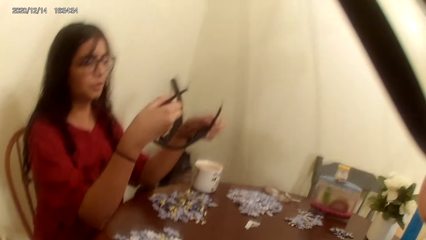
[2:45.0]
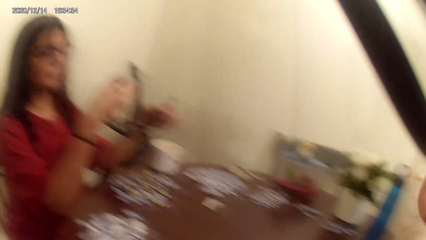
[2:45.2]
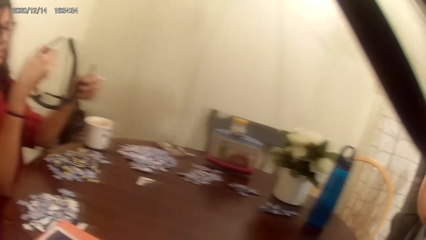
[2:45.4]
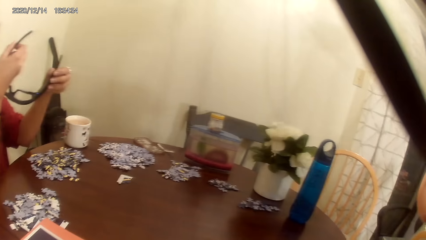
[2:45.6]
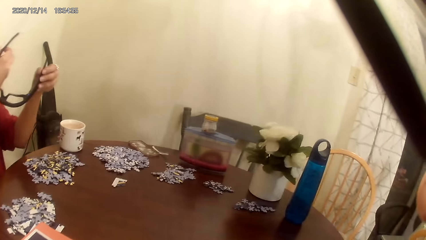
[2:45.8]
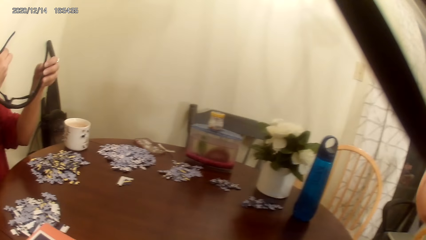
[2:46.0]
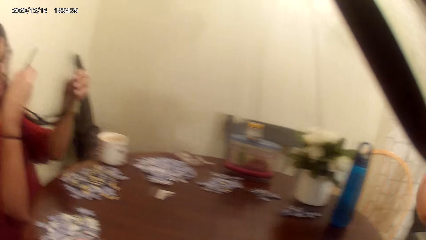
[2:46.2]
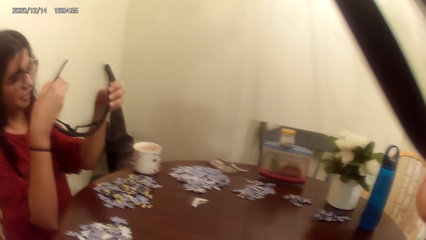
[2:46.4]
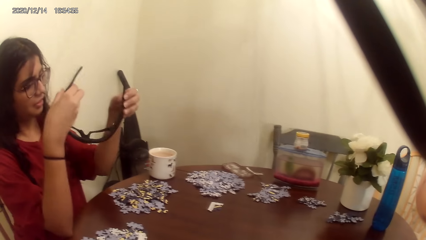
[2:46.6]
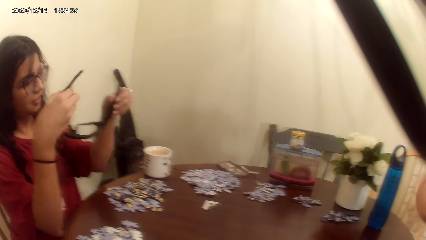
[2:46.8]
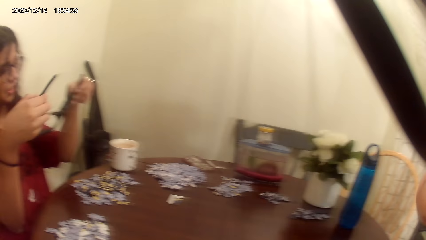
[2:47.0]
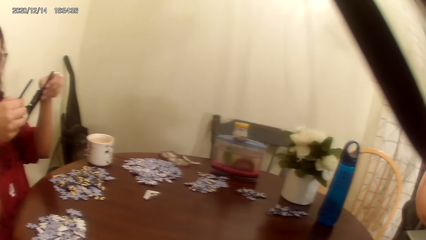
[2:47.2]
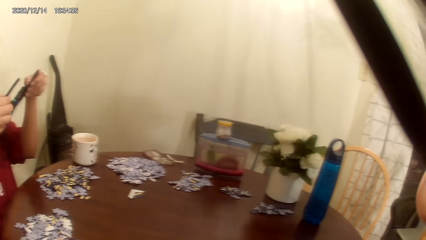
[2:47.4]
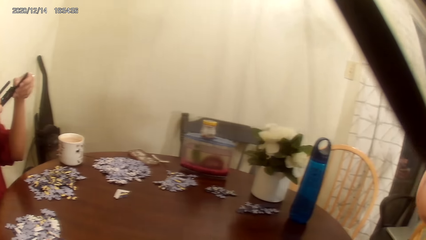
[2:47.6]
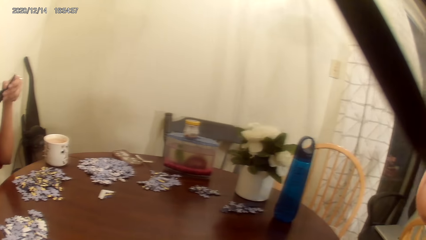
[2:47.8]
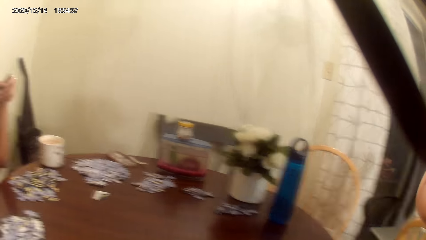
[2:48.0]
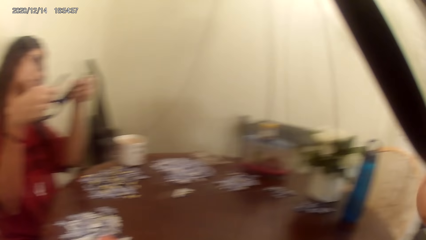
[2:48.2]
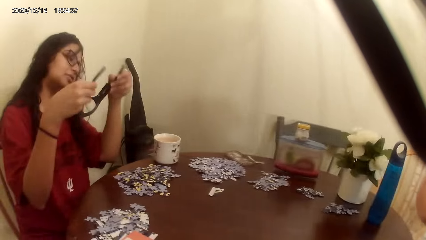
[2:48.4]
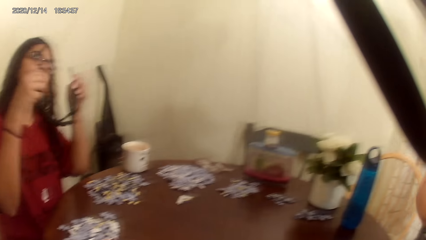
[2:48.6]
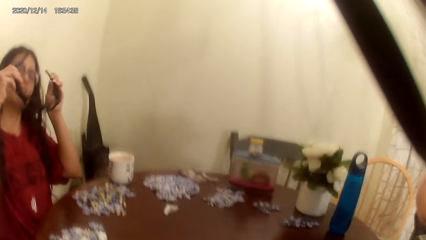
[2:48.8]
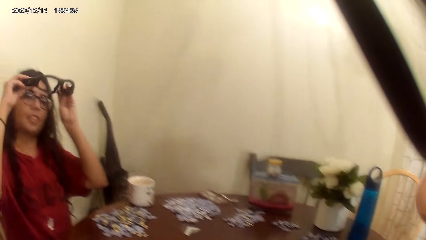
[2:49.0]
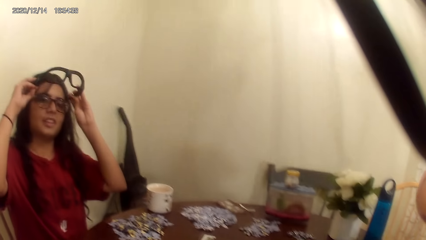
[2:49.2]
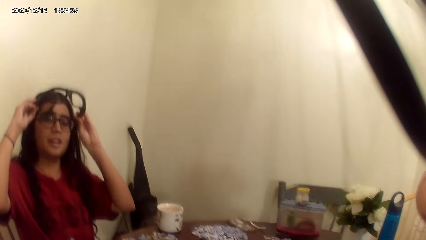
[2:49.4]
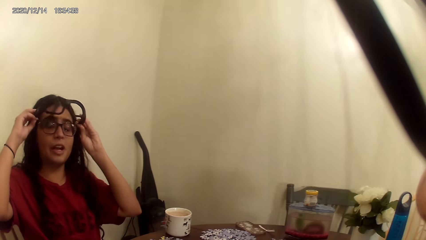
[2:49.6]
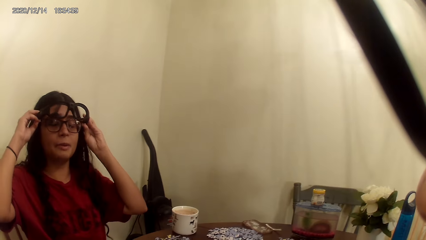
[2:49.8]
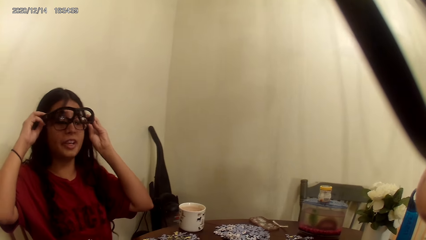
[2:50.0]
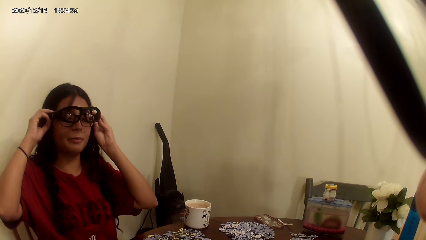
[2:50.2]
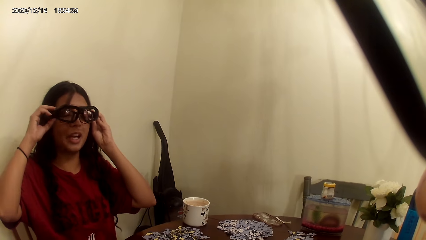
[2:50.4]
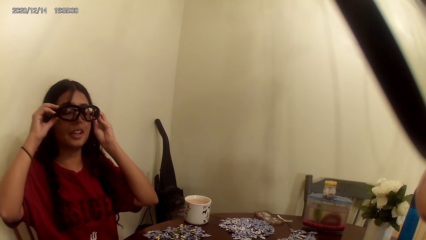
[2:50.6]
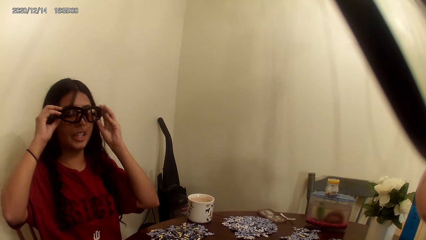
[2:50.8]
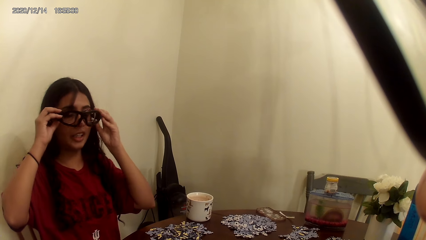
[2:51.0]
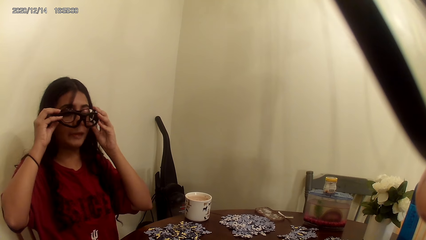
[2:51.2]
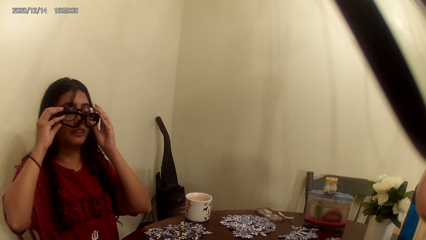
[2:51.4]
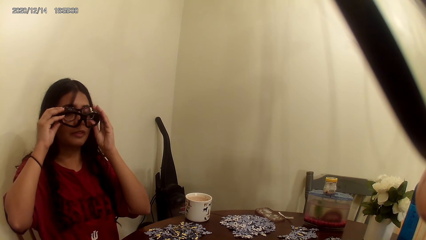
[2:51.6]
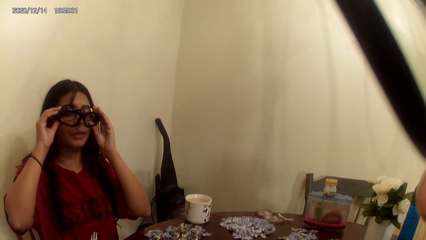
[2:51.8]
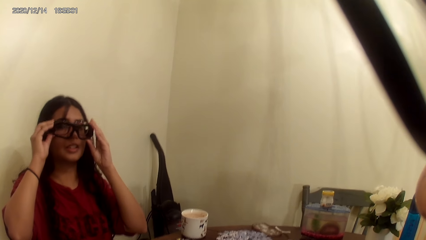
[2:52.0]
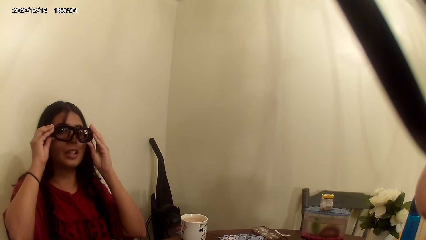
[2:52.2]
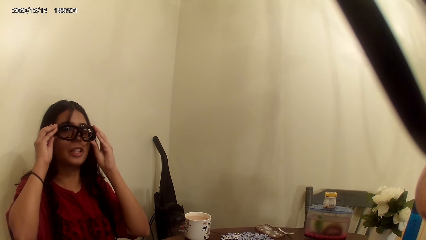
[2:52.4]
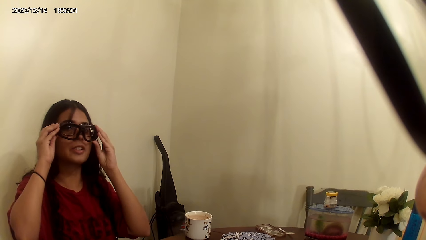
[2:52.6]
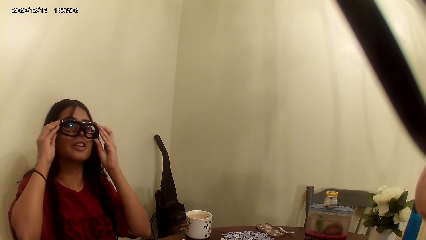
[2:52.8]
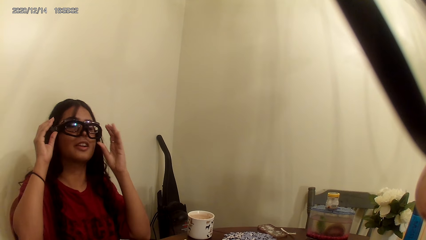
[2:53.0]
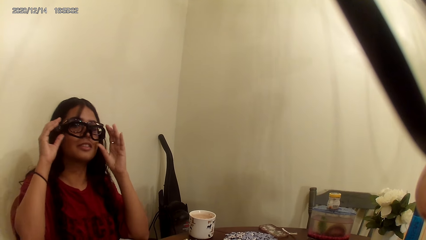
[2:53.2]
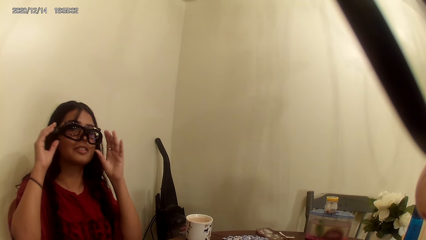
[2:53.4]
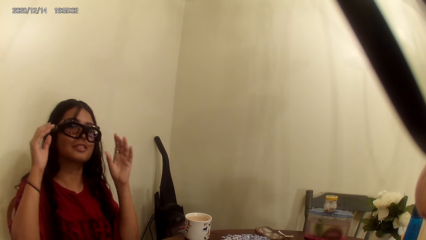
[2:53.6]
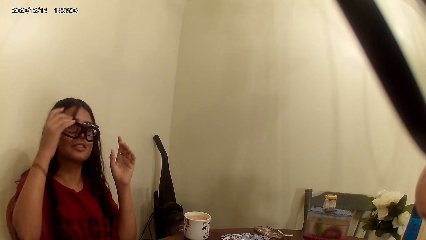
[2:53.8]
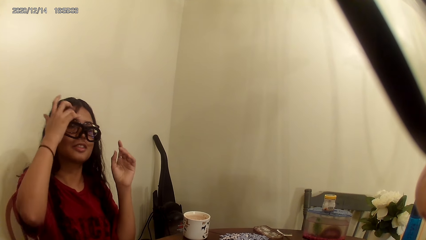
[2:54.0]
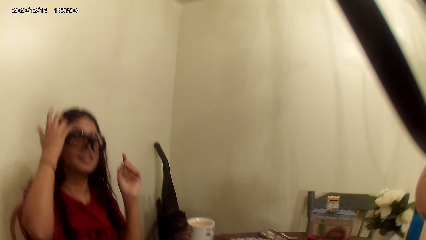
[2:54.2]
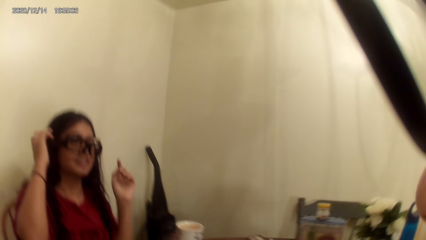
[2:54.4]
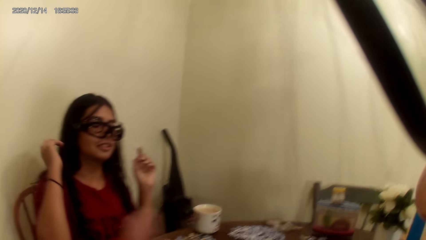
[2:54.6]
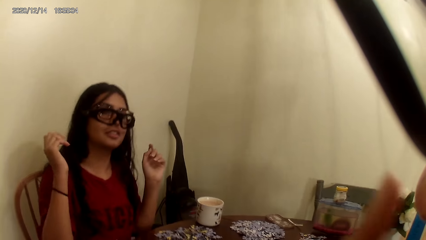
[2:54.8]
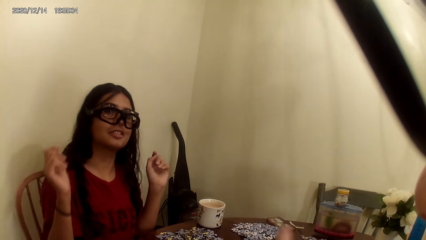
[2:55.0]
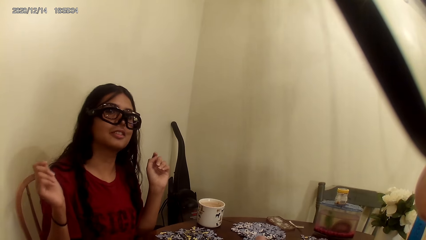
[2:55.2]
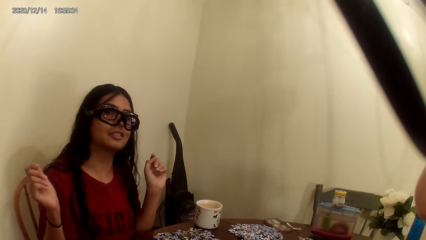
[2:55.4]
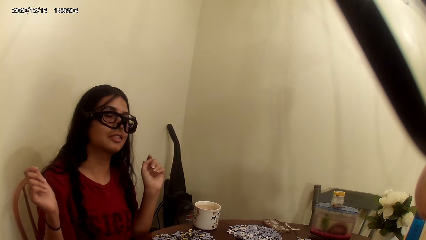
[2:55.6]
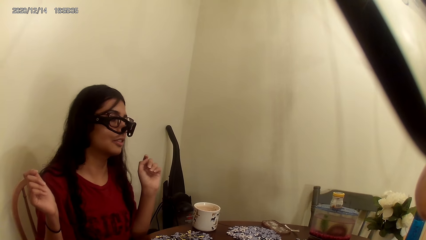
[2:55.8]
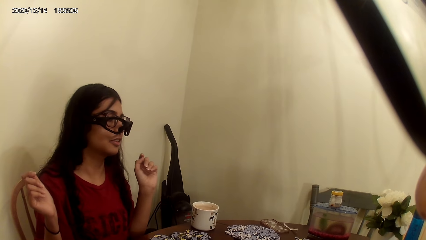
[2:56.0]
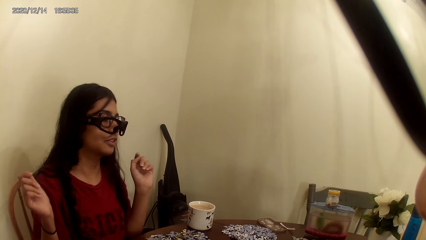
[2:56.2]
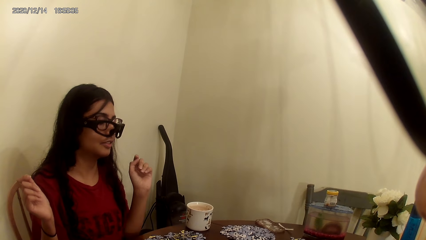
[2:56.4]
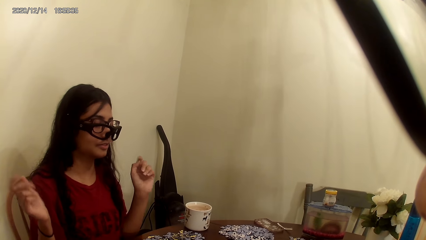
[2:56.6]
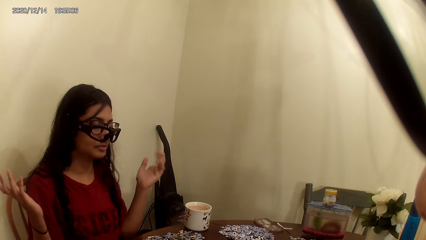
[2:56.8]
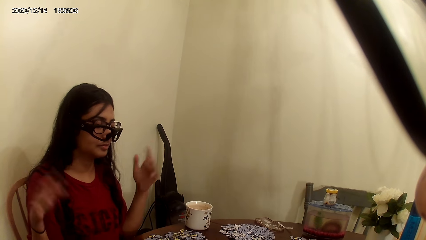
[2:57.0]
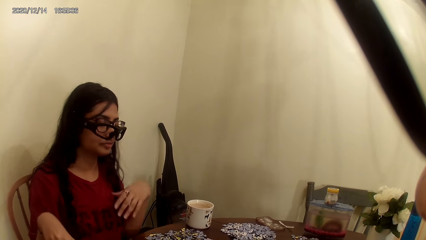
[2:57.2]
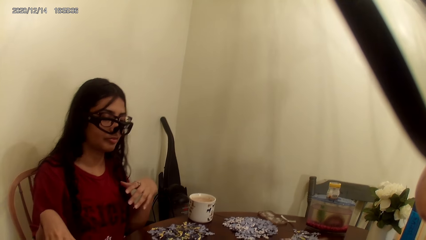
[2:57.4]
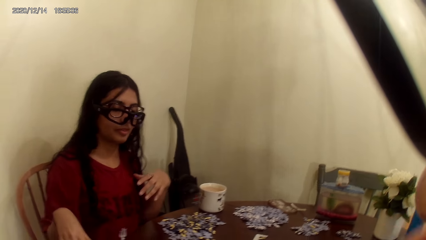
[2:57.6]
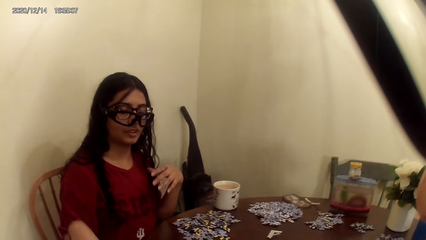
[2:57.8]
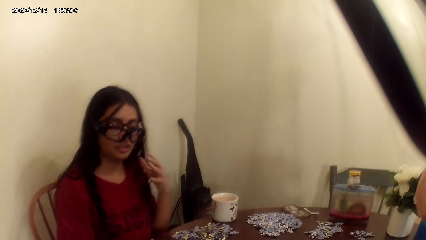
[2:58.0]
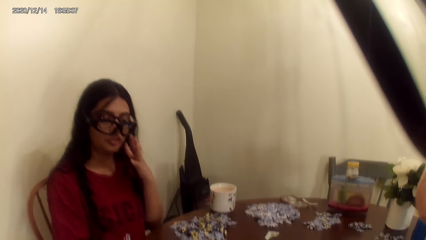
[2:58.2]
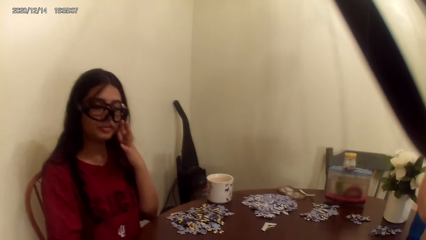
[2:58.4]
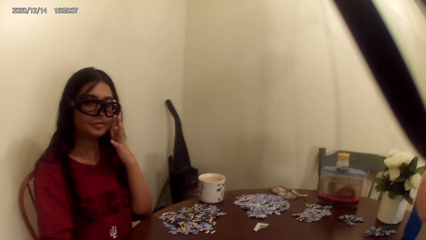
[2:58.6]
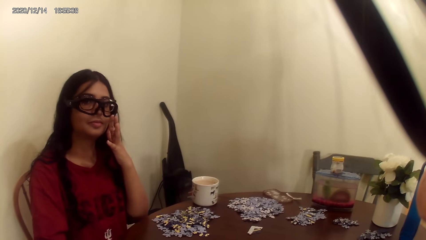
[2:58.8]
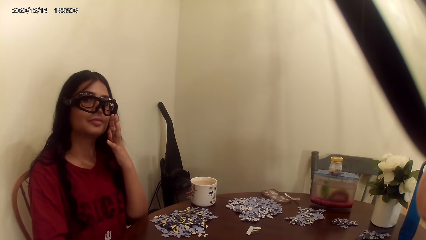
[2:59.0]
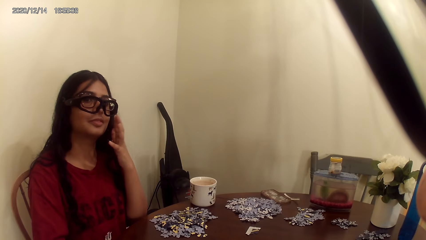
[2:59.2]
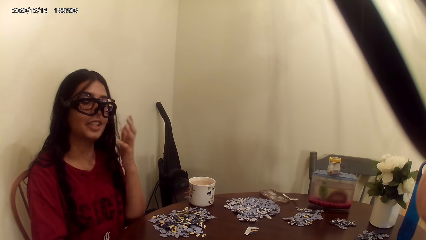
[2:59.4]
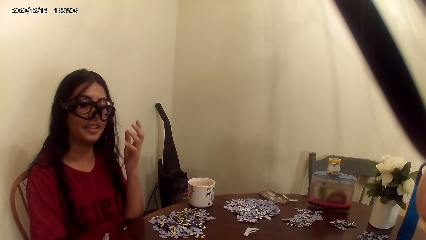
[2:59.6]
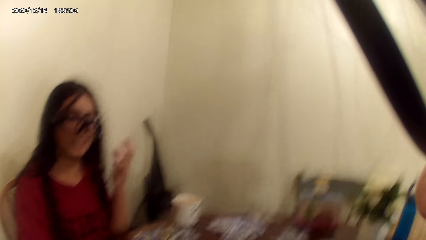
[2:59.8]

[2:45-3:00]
The camera wearer dialogs with a person. The person wears the black smart bluetooth sunglasses. The camera wearer talks to the person.
